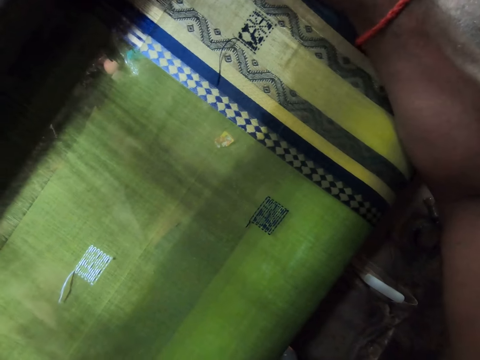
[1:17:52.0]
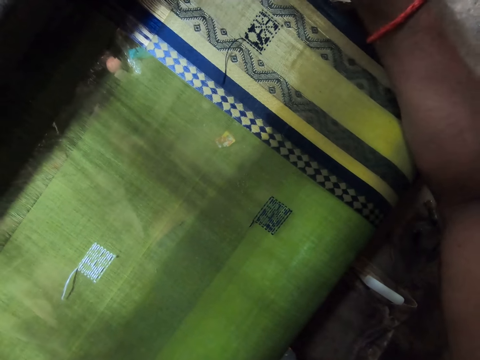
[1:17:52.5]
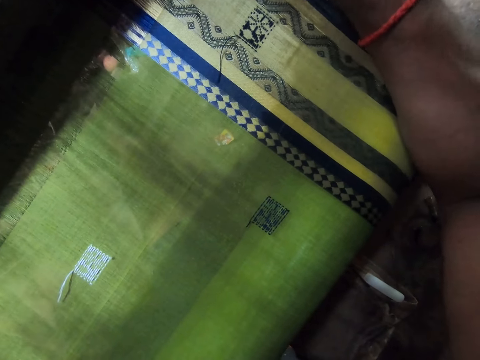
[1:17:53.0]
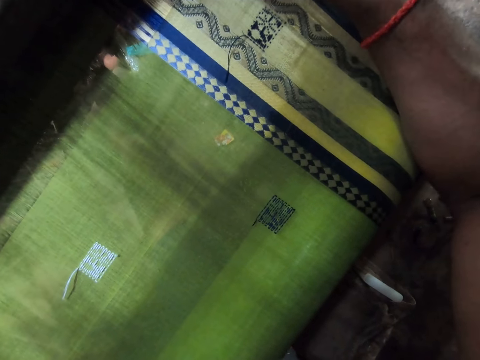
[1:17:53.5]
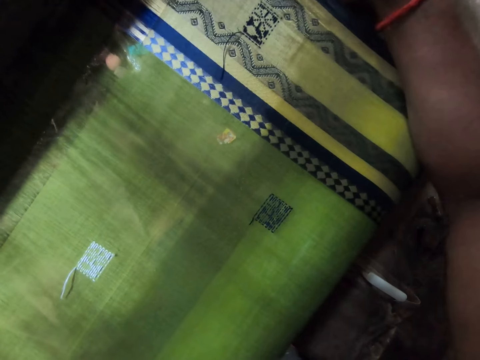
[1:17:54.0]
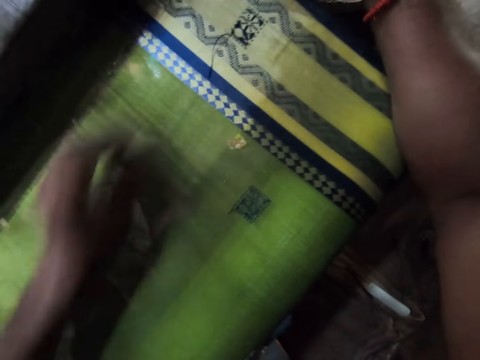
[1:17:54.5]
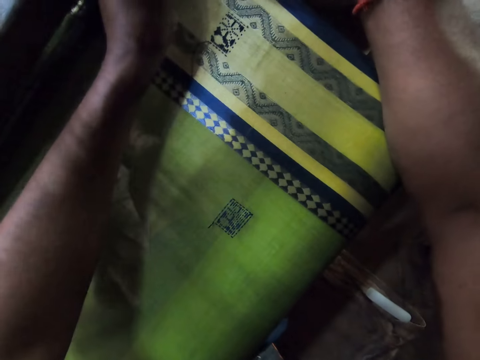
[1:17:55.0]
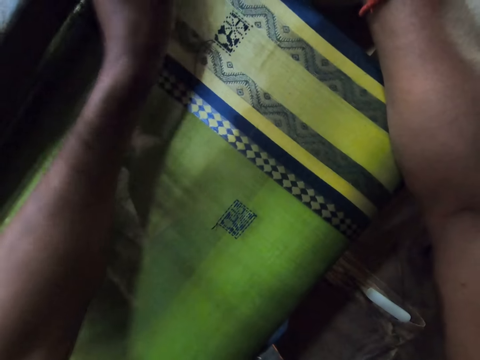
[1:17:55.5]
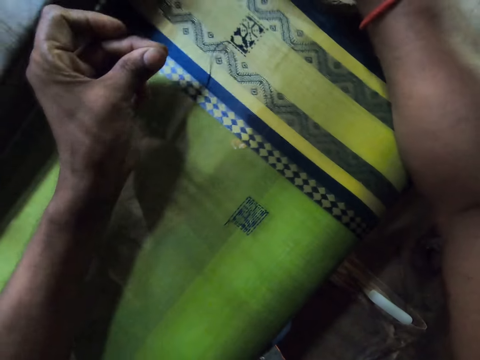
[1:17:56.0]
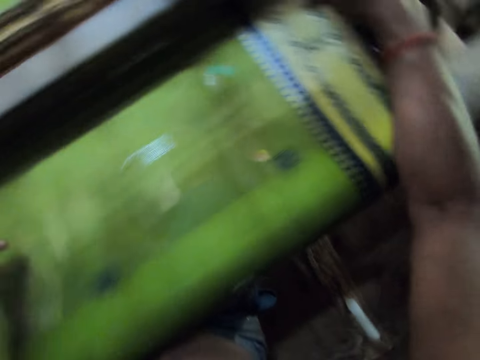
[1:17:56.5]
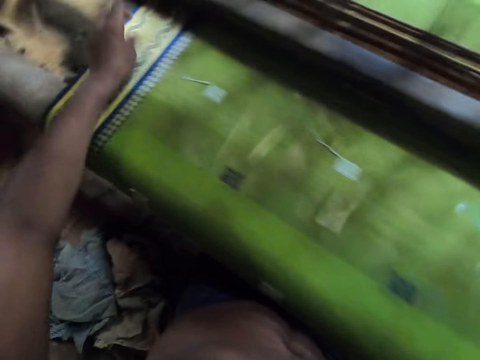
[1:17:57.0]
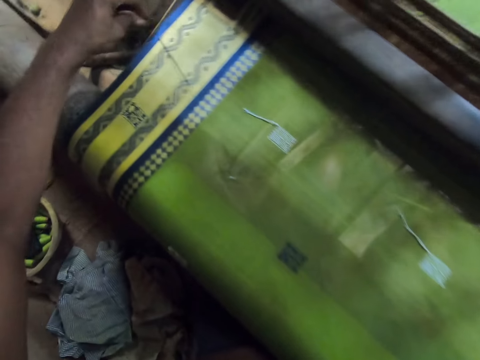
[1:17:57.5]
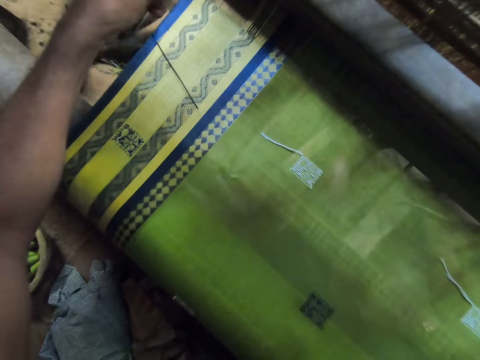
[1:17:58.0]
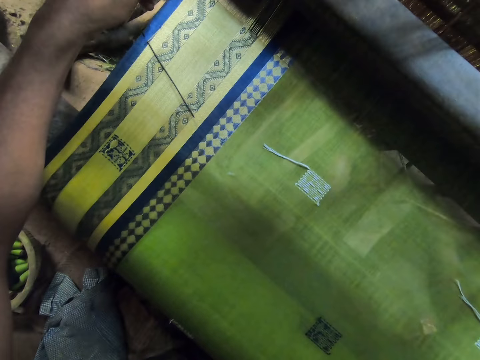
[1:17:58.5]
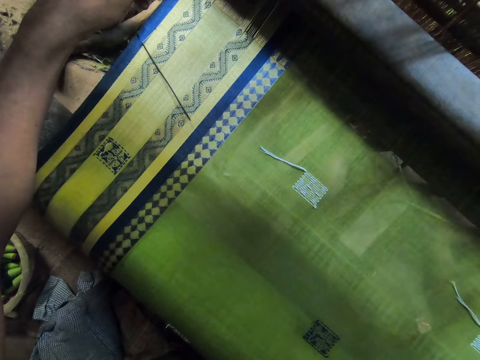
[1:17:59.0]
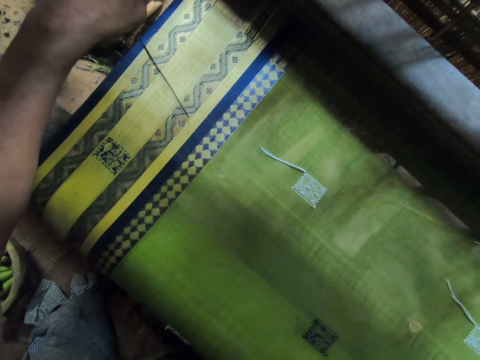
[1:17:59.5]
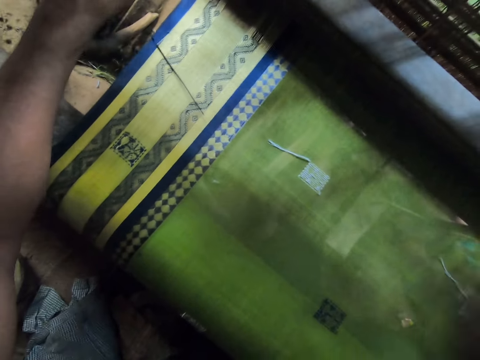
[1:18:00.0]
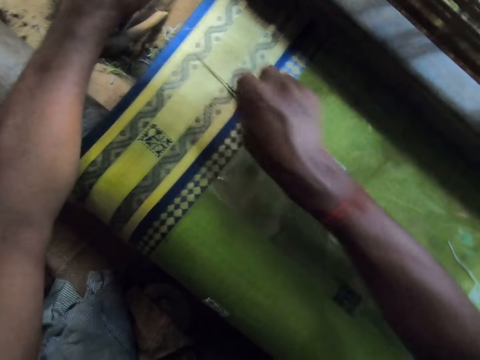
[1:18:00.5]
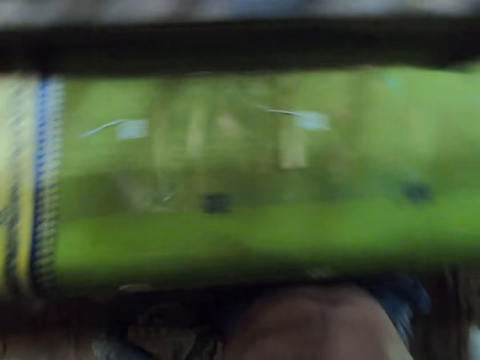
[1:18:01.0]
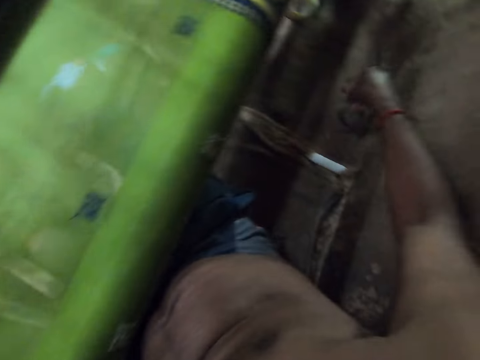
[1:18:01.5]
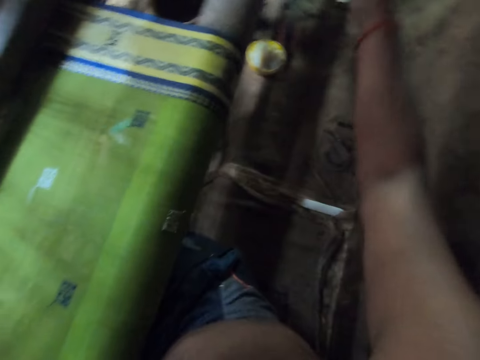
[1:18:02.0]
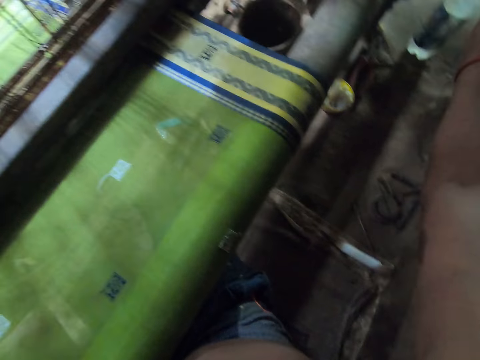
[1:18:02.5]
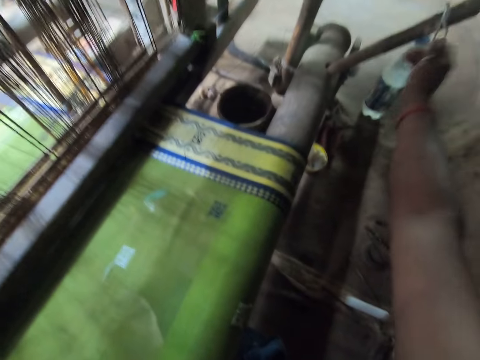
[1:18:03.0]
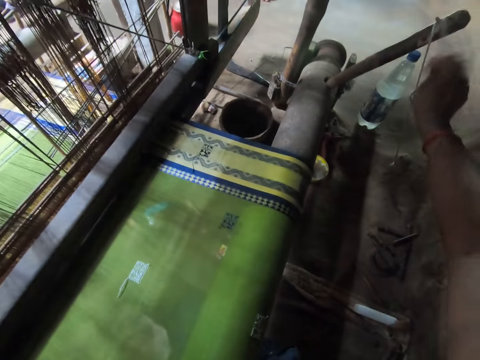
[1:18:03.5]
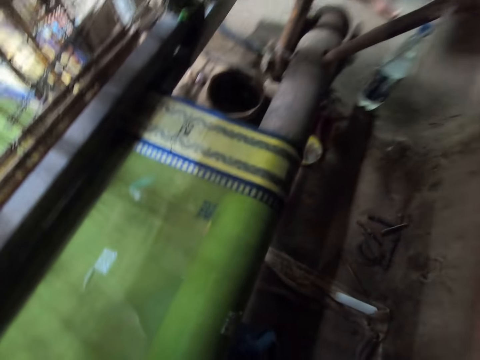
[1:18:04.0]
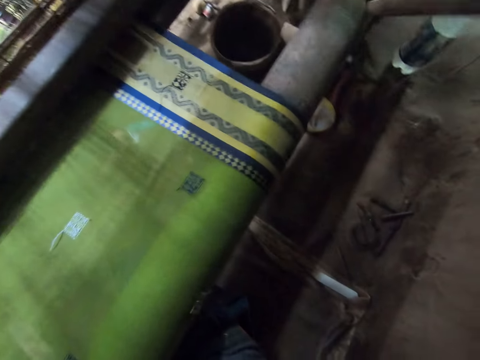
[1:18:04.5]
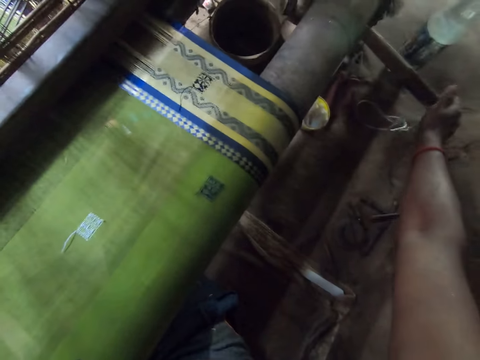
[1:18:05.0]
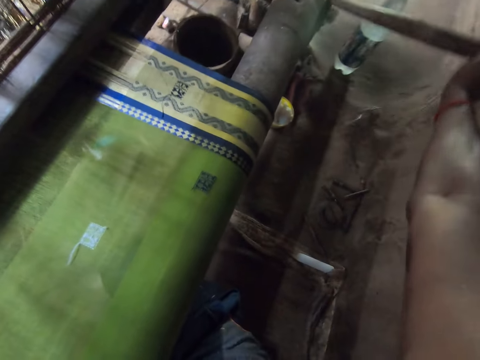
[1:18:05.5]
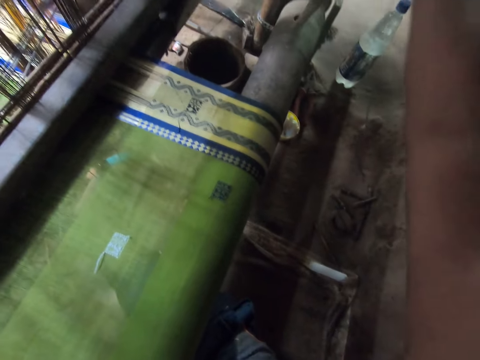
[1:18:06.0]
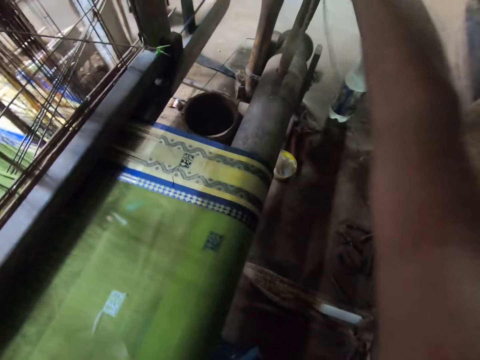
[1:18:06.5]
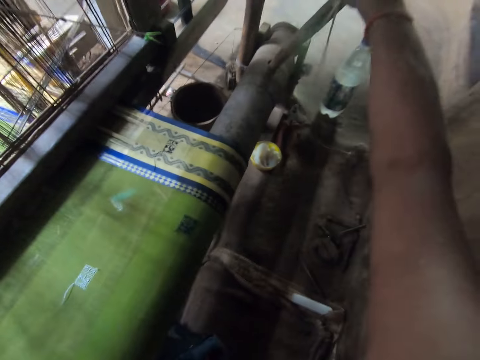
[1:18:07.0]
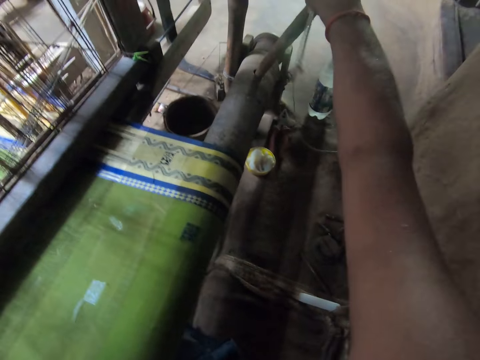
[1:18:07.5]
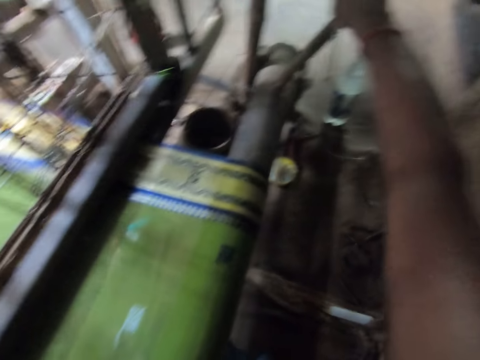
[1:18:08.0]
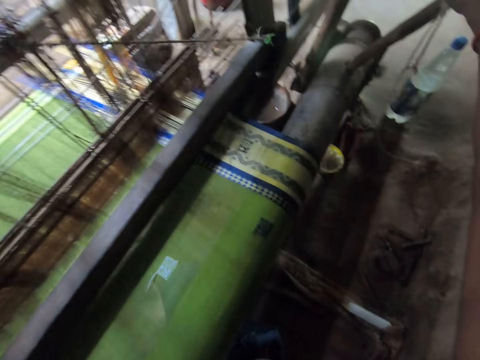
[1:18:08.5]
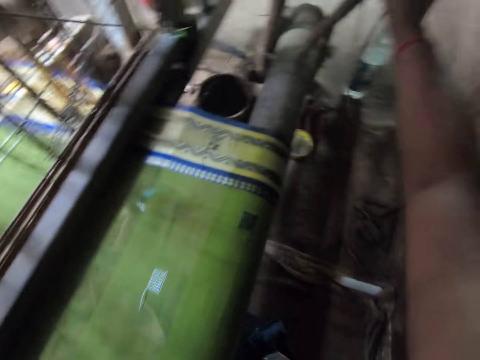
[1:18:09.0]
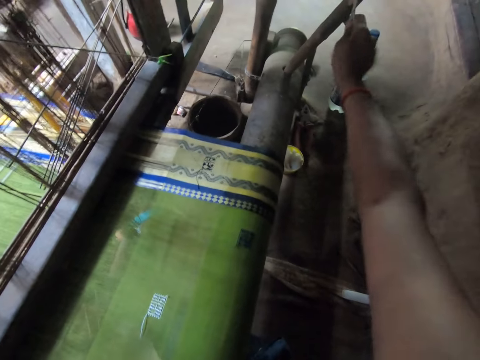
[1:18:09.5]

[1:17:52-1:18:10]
The camera wearer adjusts a thread on the mat on the mat weaving machine with his left hand. He picks a needle on the mat on the mat weaving machine with his right hand. He drops the needle on the floor with his right hand. He holds a rope on a lever in the mat weaving machine with his right hand. He adjusts the textile machine. A person passes around. The camera wearer pulls down the lever in the mat weaving machine with his right hand. He removes the lever from the mat weaving machine with his right hand. He fixes the lever into the mat weaving machine with his right hand. He talks to something. He pulls the rope on the lever in the mat weaving machine with his right hand.

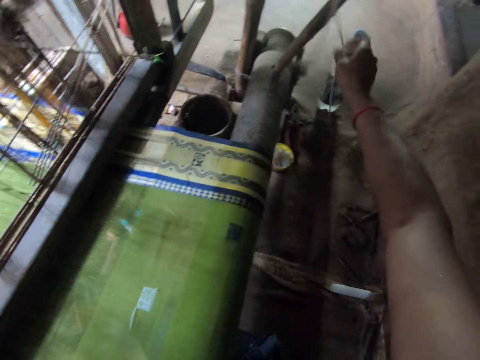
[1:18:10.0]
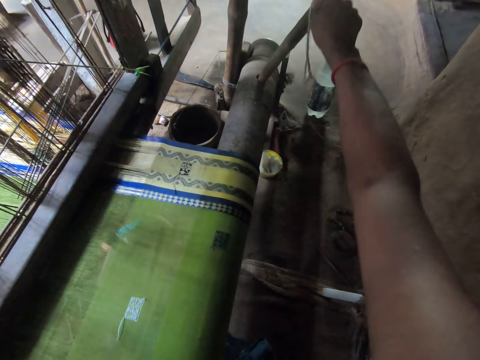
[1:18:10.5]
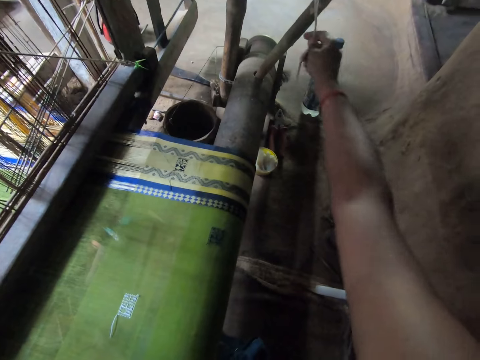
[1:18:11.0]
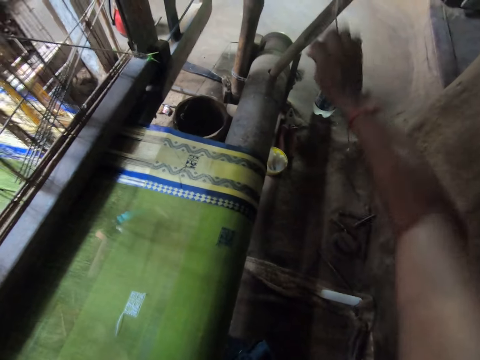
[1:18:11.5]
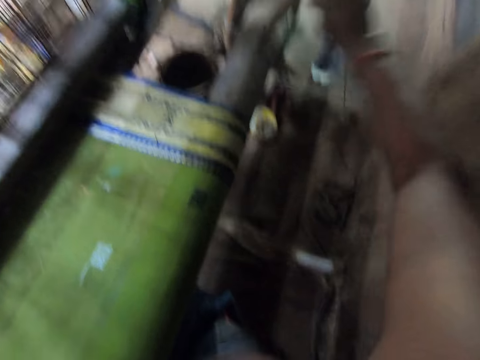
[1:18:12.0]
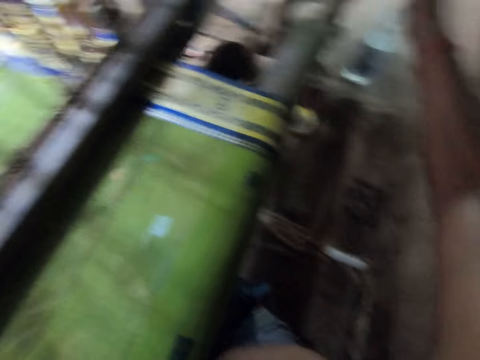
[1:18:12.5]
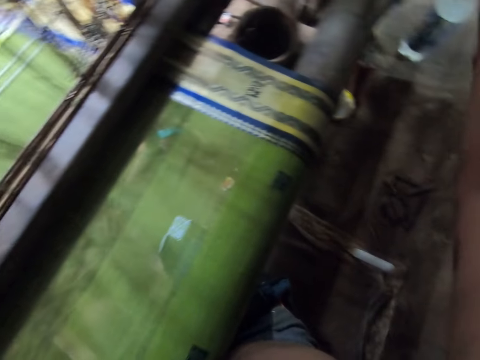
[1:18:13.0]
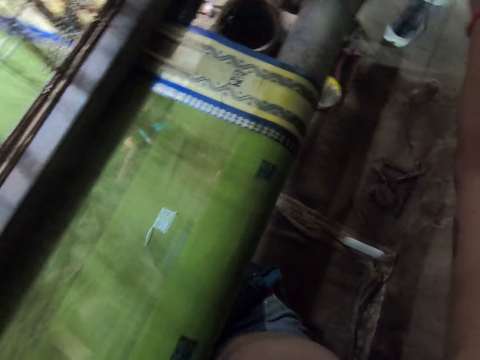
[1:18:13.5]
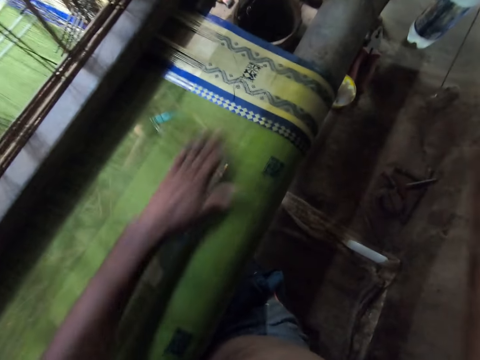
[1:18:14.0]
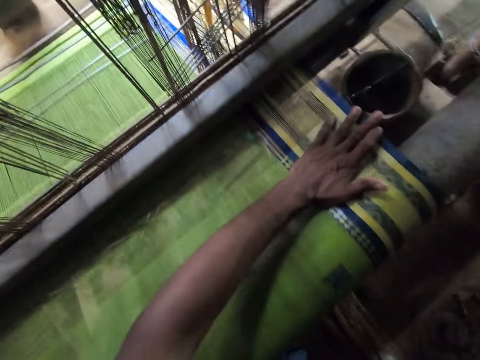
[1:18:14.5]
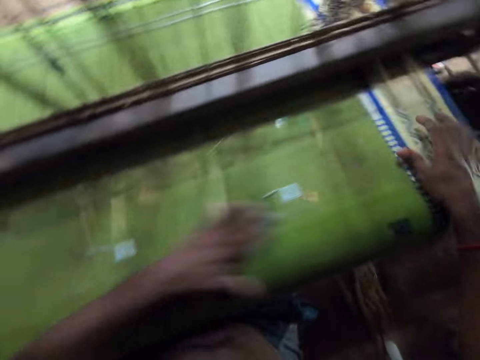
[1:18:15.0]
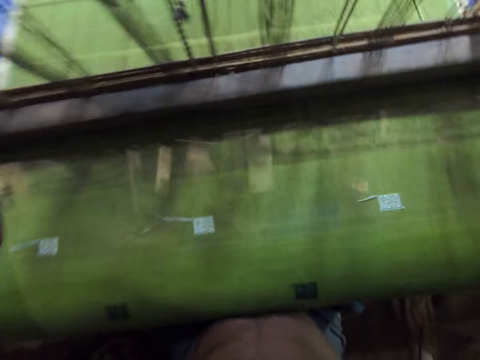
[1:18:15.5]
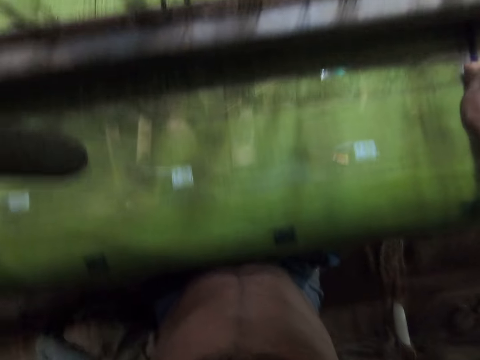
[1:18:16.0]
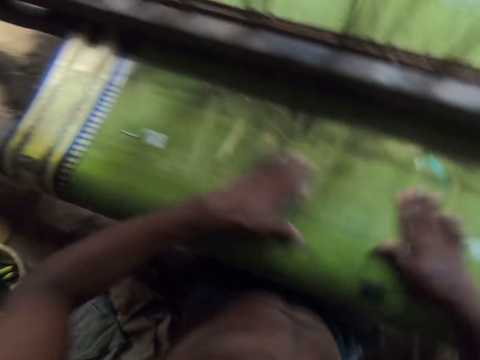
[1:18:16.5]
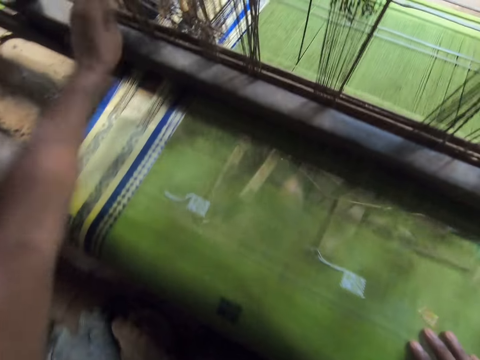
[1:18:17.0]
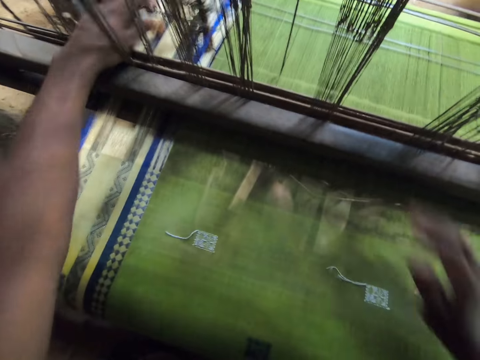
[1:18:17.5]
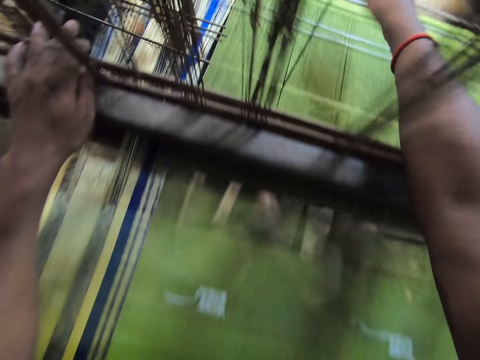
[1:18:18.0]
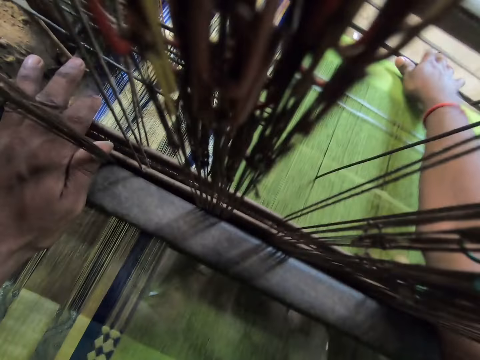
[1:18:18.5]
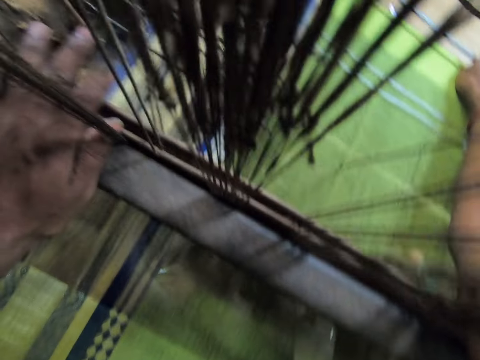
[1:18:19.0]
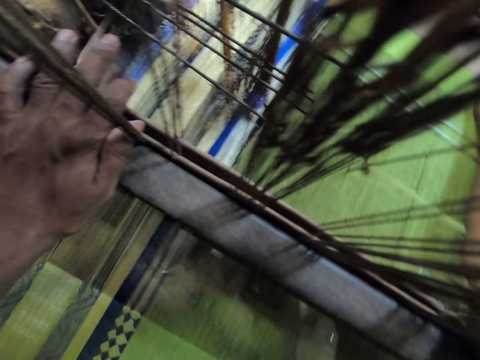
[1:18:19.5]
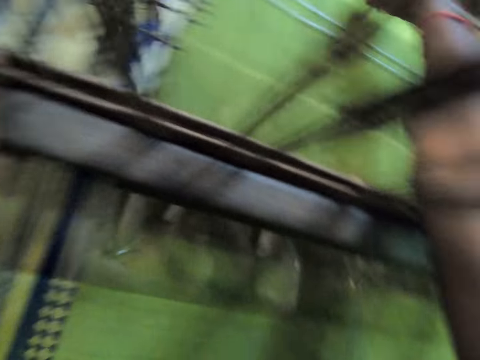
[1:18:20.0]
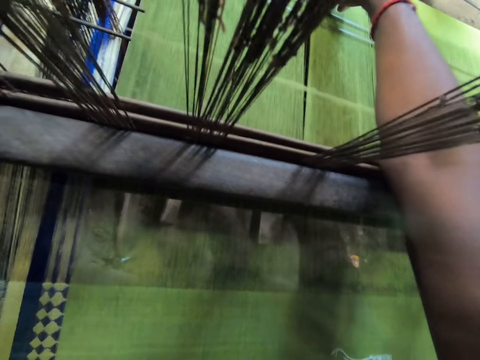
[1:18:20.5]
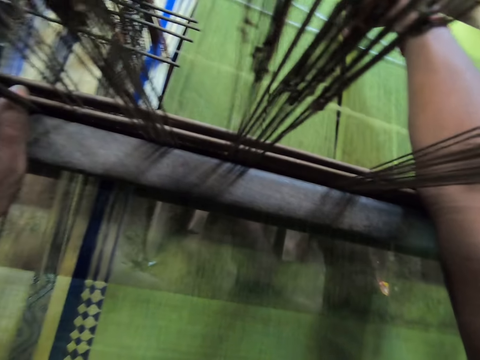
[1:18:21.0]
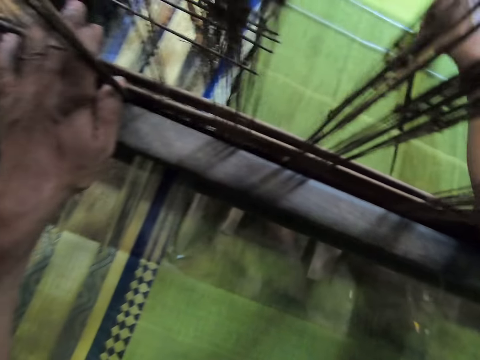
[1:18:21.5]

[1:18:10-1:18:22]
The camera wearer slides his left hand on the mat on the mat weaving machine. He places his right hand on the mat on the mat weaving machine. He adjusts the mat weaving machine with his left hand. He adjusts some ropes on the mat weaving machine with his right hand.
